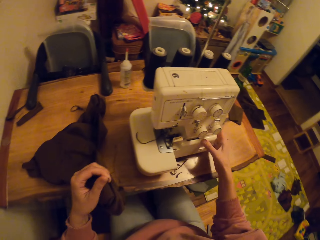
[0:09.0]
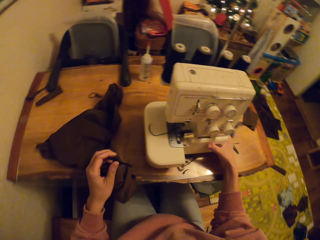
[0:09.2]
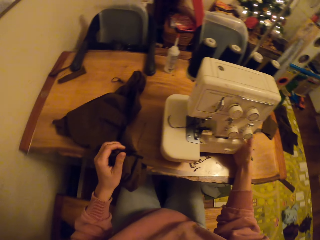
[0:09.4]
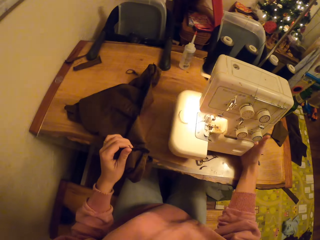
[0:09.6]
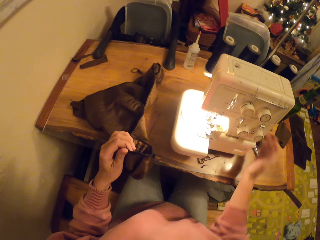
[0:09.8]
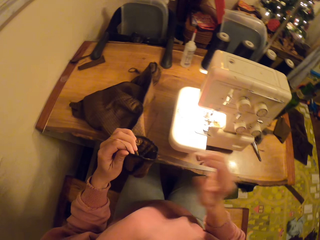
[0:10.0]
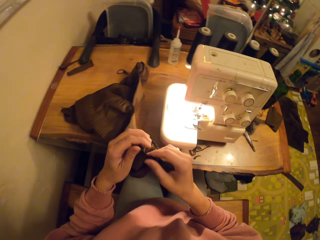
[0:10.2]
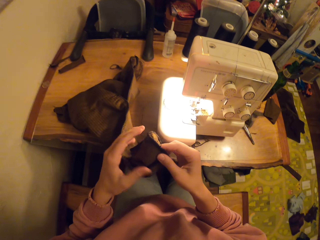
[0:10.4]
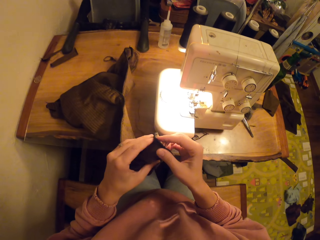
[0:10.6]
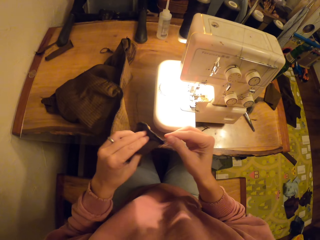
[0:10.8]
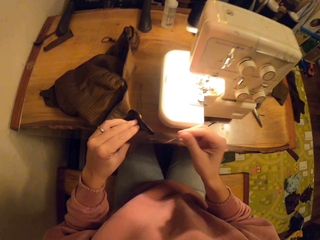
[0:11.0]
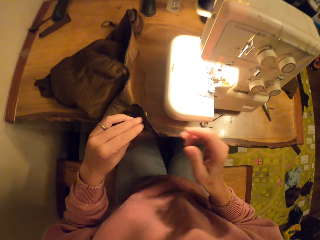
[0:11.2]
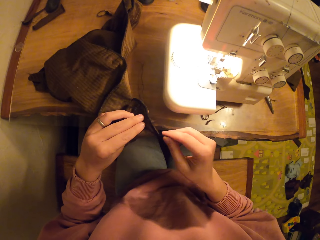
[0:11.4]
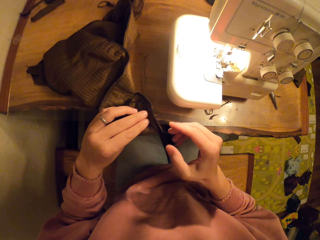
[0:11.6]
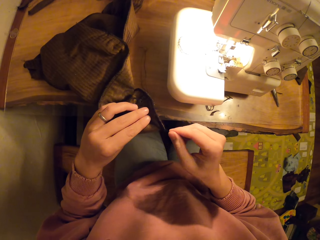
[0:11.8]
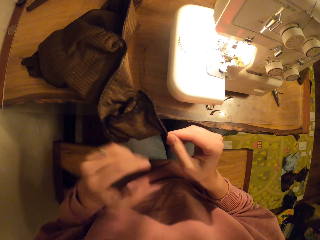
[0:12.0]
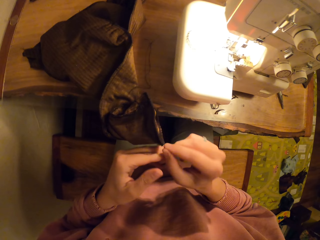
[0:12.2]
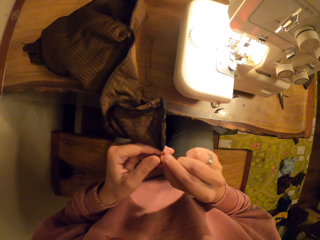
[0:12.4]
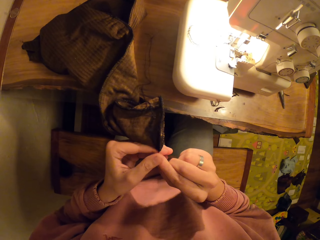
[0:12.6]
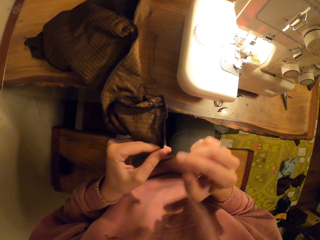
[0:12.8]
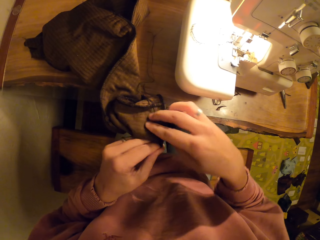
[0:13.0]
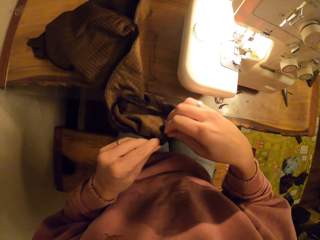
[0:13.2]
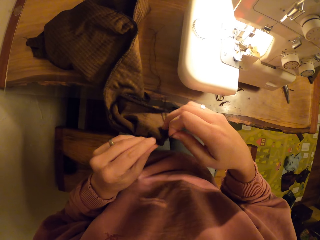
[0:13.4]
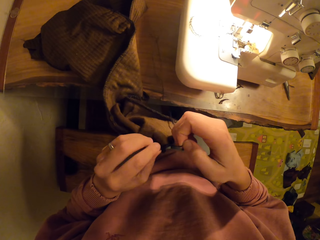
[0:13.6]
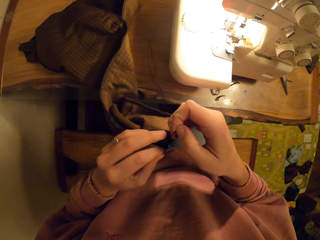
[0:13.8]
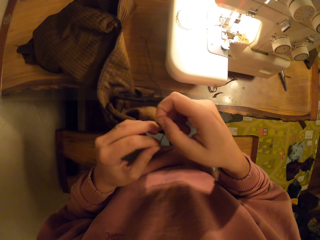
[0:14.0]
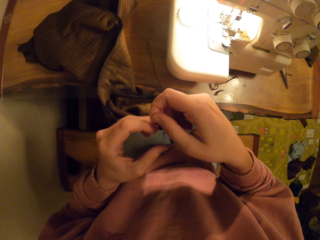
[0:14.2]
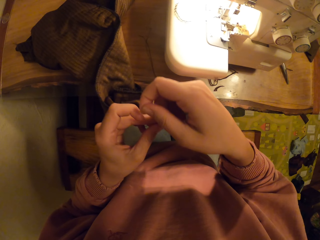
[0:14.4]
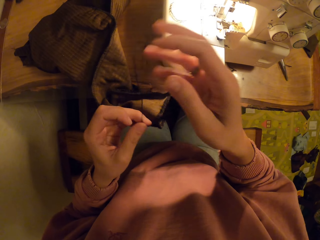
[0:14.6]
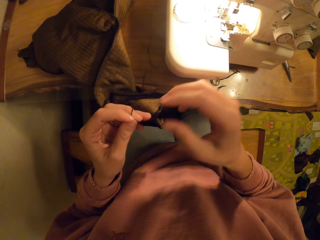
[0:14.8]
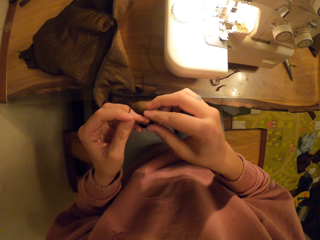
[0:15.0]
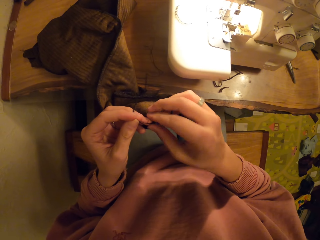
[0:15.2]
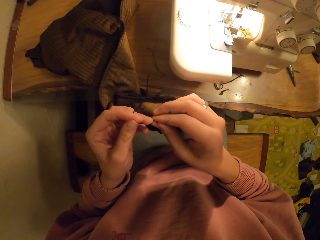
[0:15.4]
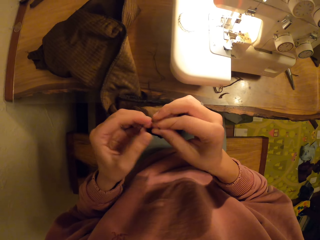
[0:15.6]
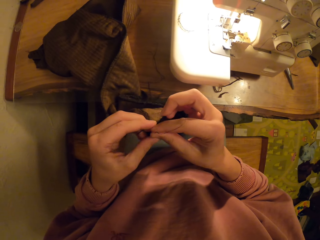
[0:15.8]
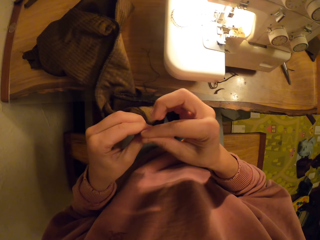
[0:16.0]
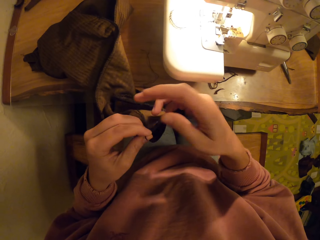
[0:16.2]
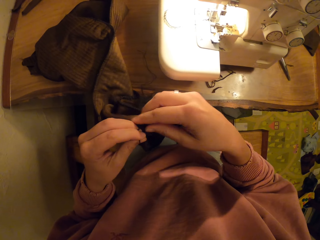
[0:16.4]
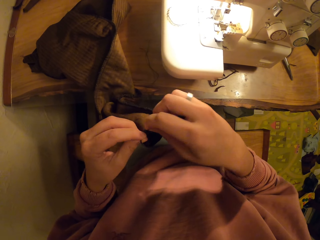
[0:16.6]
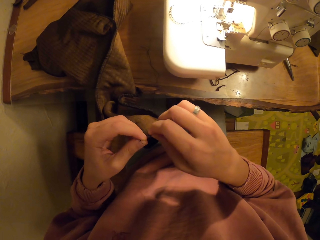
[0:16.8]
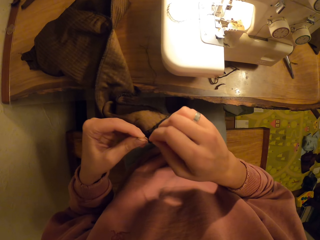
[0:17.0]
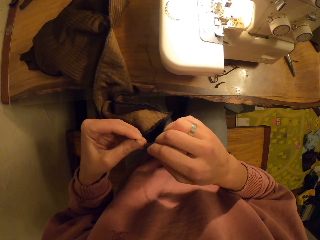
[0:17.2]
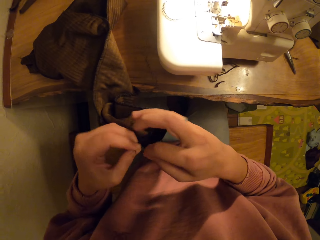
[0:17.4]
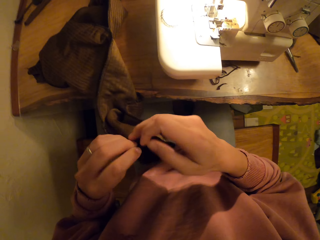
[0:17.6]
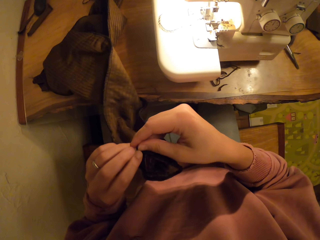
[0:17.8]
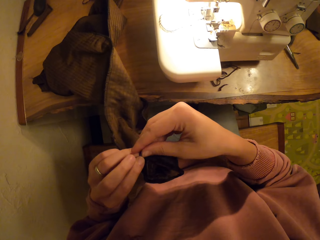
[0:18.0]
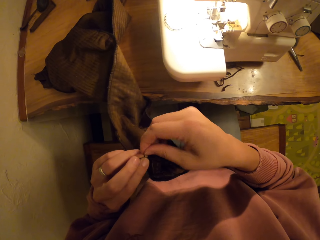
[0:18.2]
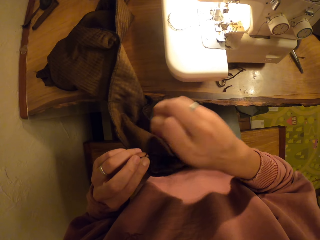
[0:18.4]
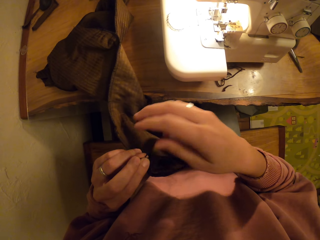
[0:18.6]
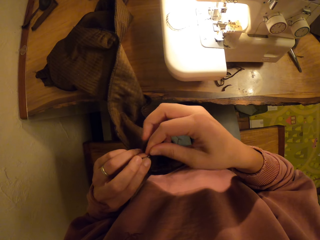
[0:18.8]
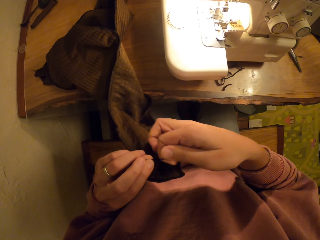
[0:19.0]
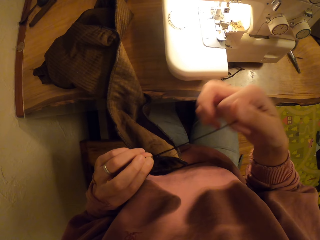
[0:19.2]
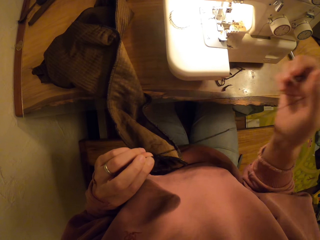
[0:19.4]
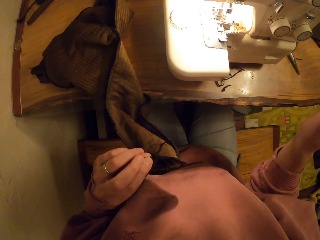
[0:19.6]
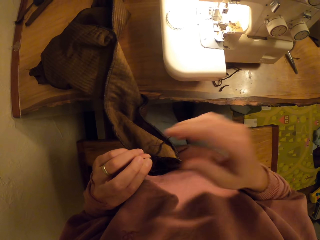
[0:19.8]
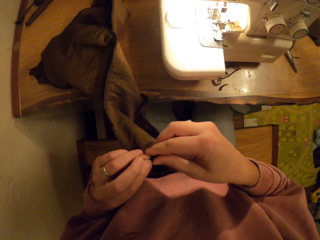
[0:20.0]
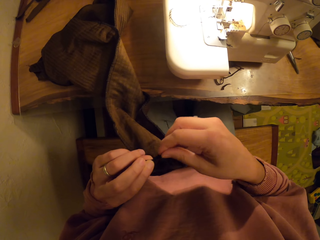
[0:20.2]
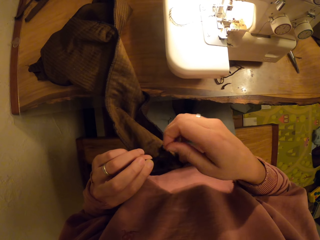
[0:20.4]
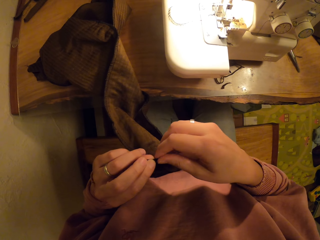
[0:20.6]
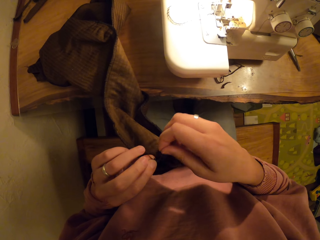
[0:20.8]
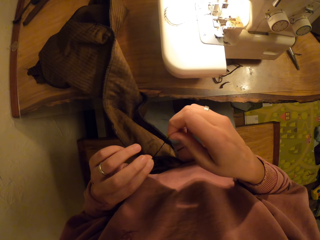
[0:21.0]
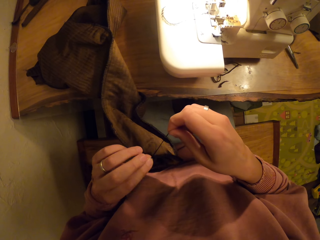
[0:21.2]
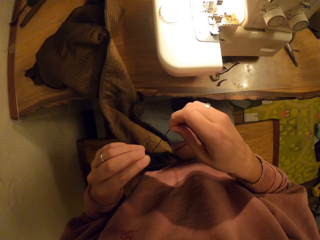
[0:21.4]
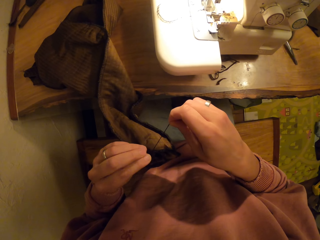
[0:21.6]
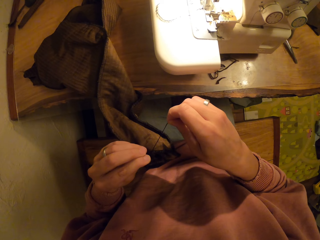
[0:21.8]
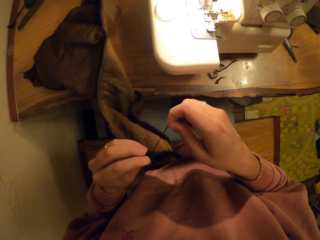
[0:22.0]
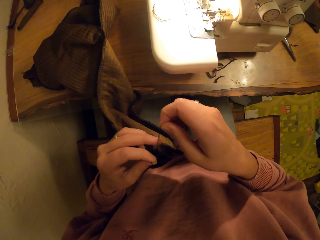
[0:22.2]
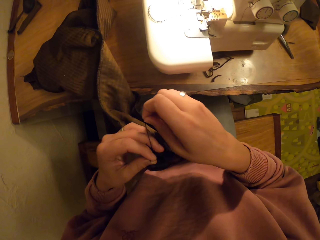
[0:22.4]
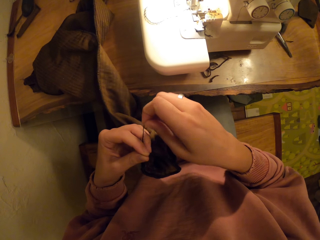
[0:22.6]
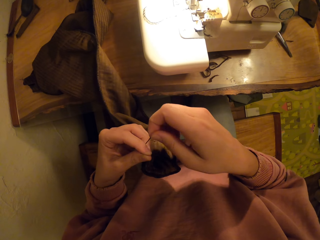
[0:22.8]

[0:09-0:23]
The camera wearer turns on the sewing machine. They make a knot on the thread. They hold a fabric. They tie the thread on the fabric.

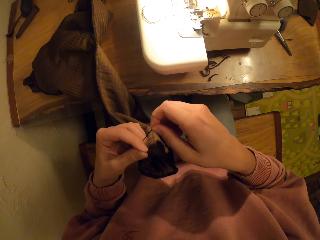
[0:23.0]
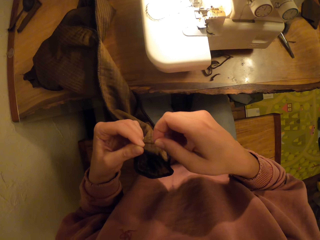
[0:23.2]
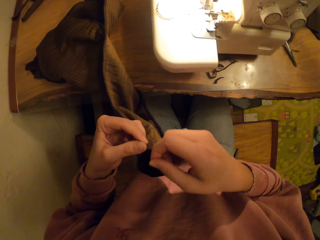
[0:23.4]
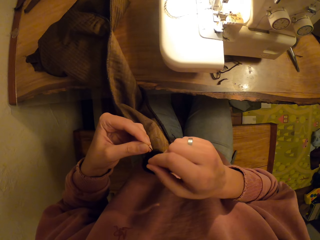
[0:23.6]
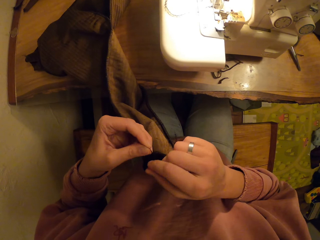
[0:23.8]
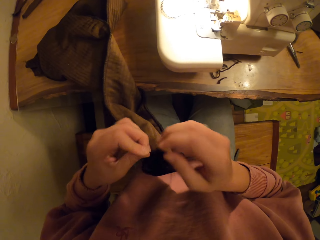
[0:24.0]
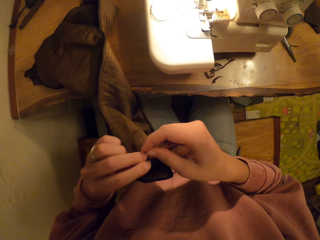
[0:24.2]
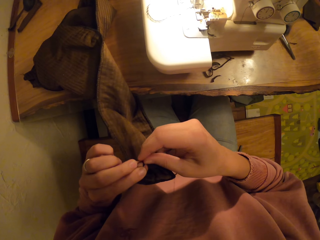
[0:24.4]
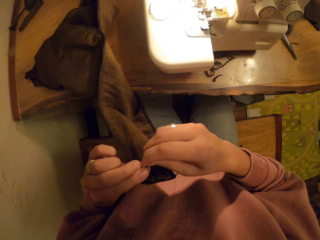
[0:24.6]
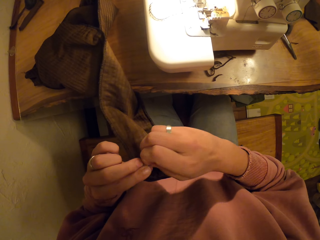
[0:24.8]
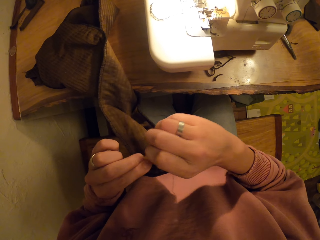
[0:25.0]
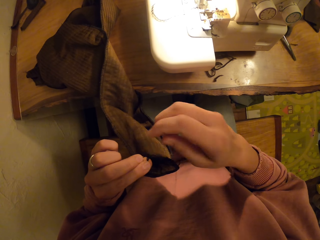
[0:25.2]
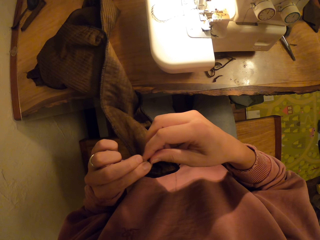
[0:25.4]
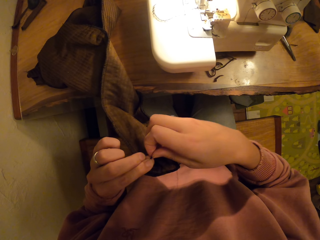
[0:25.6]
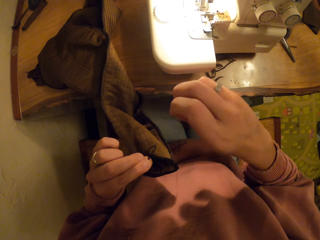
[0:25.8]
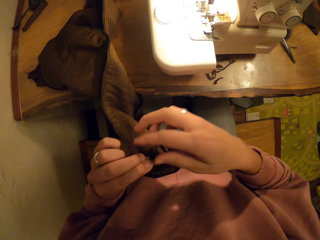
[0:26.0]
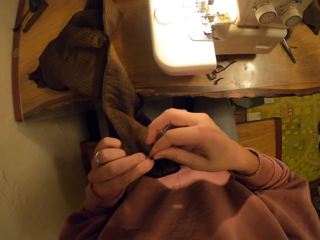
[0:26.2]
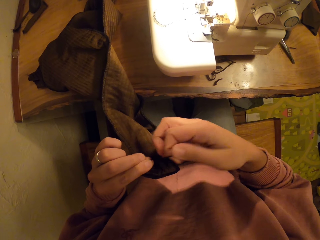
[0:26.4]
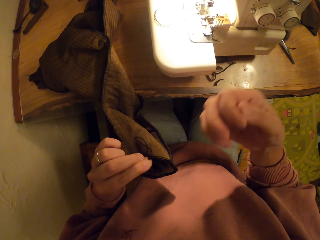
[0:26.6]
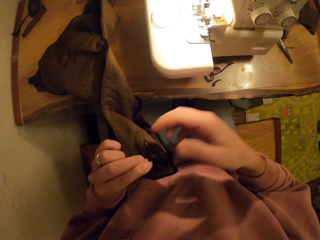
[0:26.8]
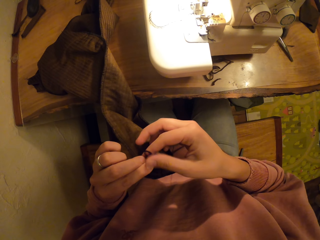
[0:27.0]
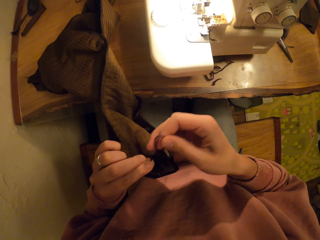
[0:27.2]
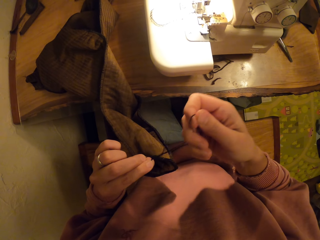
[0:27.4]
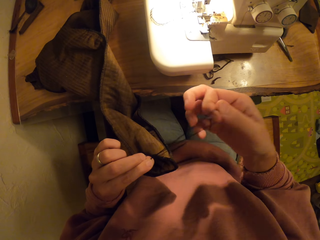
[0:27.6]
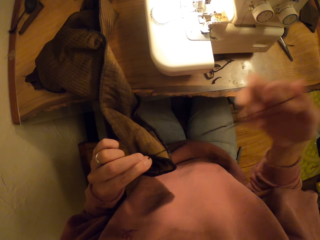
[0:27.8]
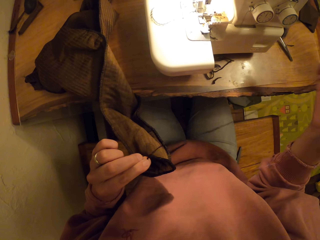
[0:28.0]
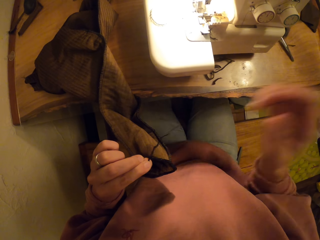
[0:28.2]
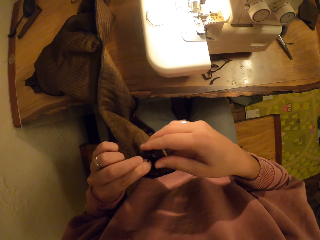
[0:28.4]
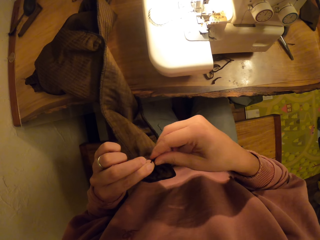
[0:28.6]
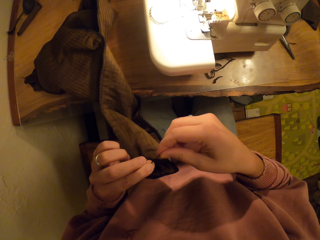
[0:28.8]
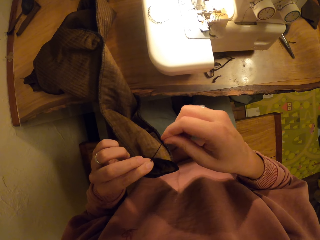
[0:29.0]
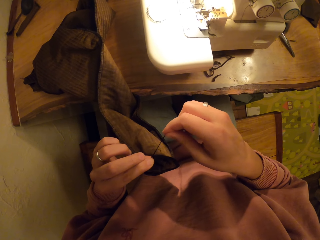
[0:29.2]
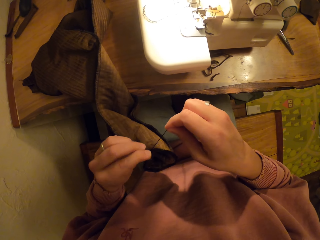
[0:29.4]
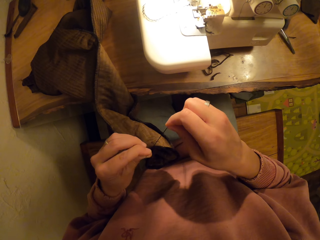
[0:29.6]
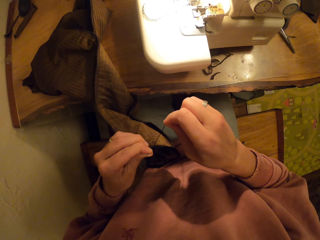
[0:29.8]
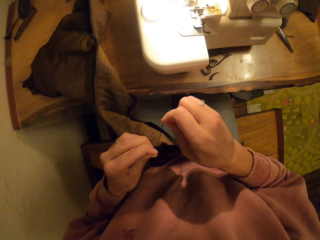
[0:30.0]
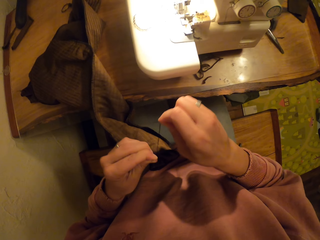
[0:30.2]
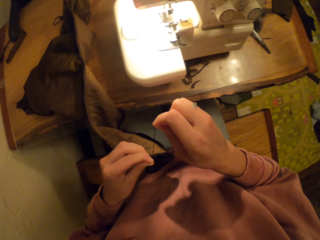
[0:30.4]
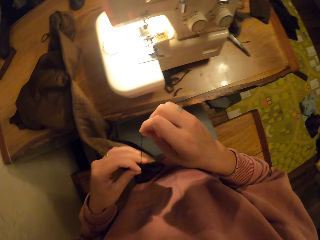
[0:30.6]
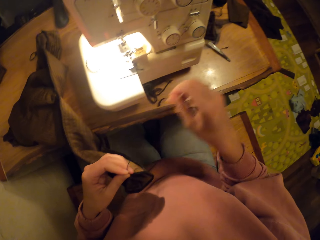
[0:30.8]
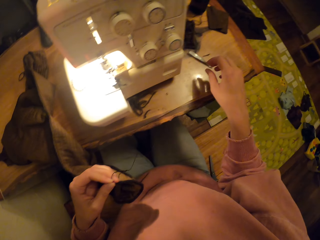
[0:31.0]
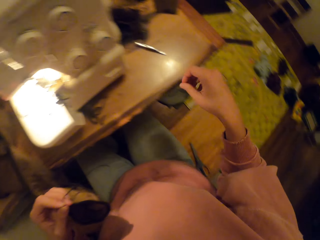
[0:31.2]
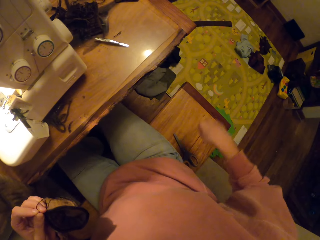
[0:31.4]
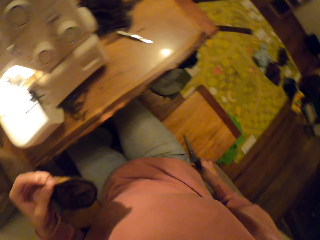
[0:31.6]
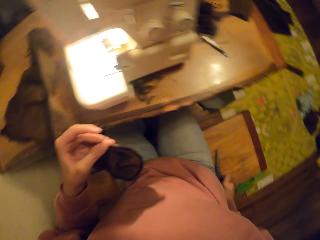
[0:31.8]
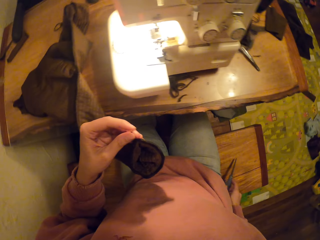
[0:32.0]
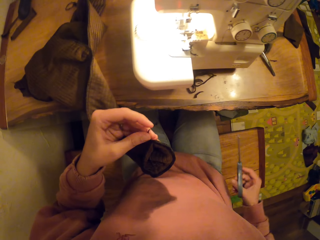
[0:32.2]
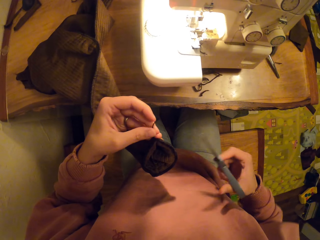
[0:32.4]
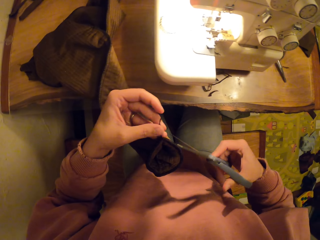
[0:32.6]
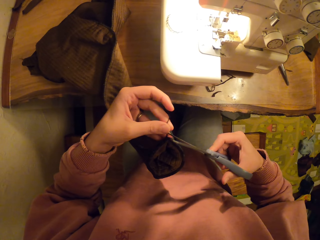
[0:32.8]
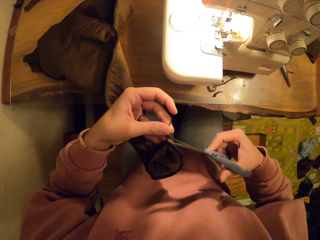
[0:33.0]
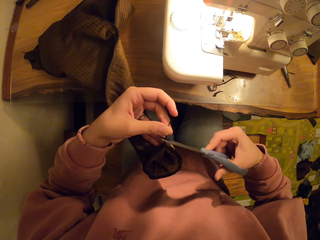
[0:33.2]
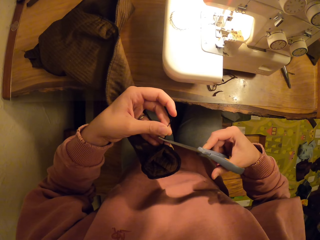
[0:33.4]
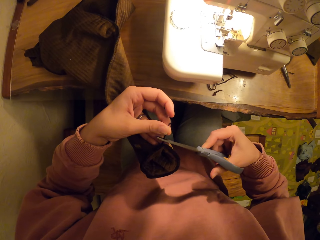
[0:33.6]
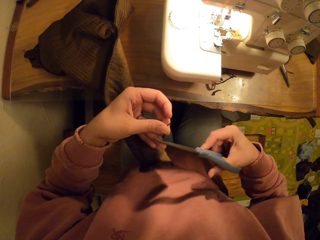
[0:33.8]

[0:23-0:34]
The camera wearer pulls the thread. They pick up a pair of scissors. They cut the thread using the scissors.
